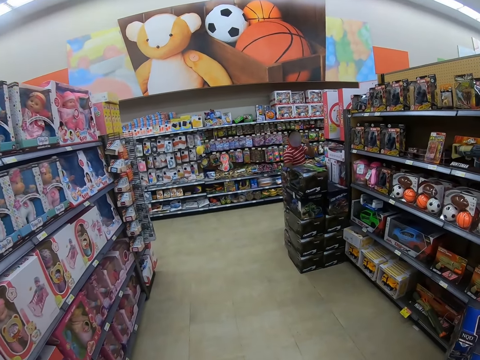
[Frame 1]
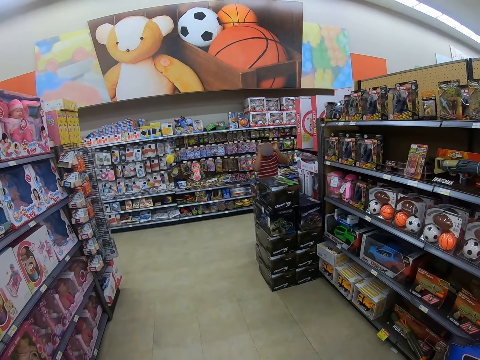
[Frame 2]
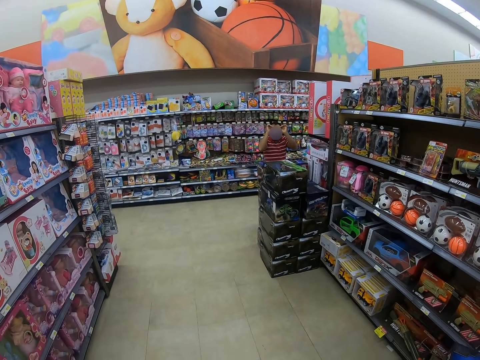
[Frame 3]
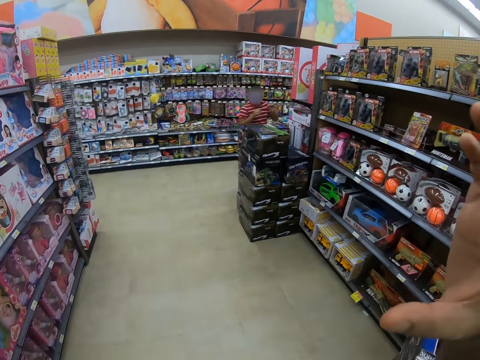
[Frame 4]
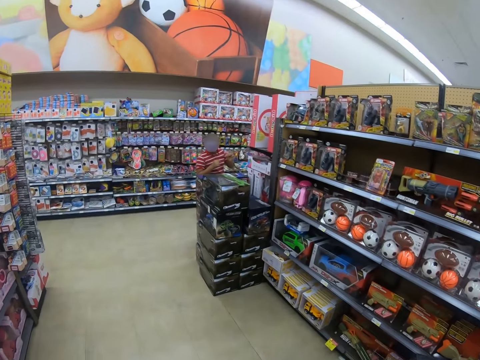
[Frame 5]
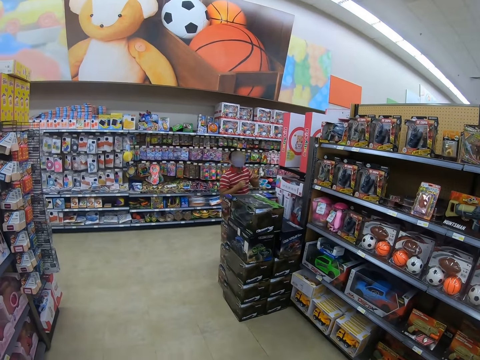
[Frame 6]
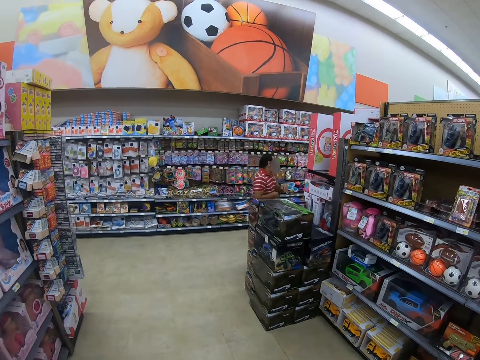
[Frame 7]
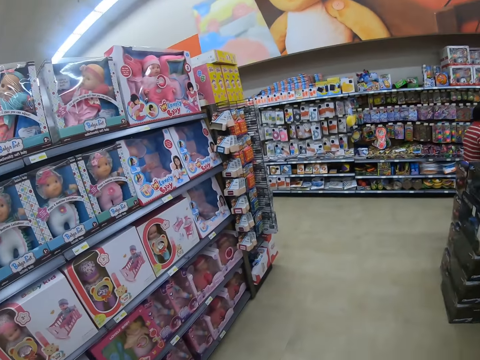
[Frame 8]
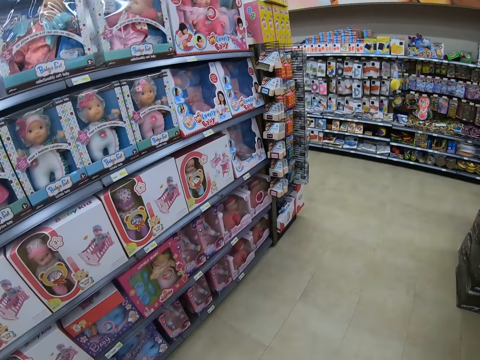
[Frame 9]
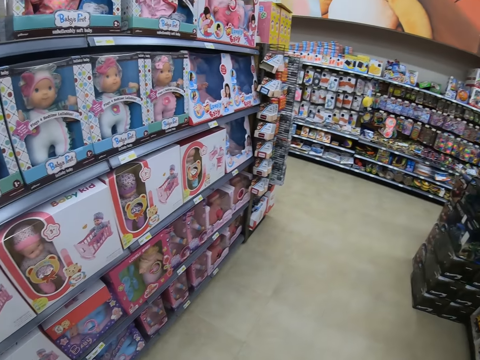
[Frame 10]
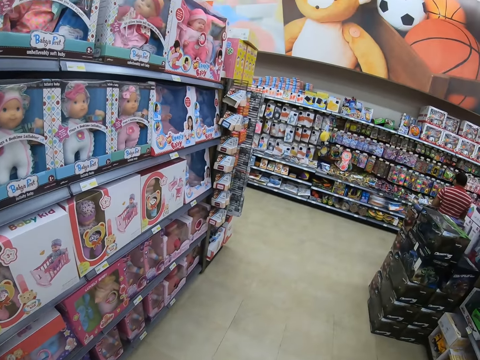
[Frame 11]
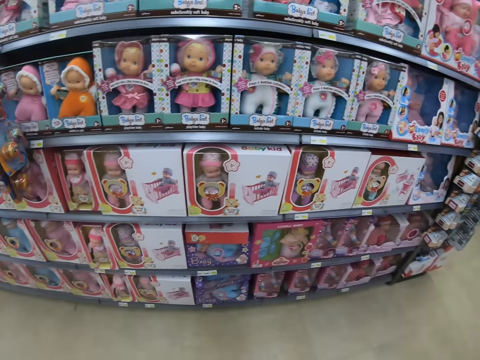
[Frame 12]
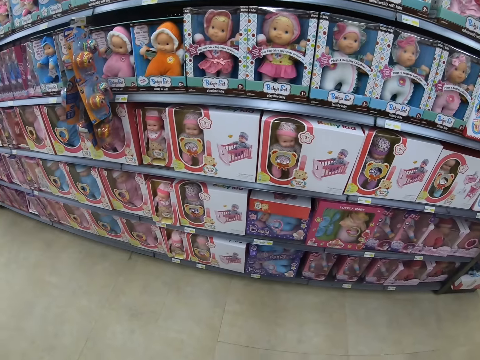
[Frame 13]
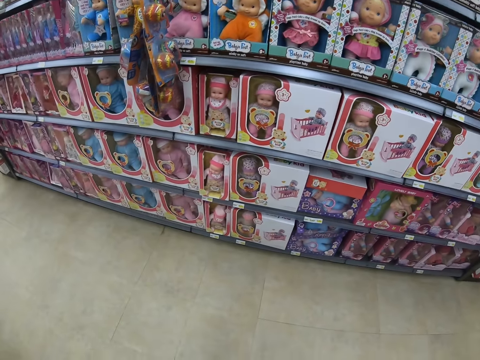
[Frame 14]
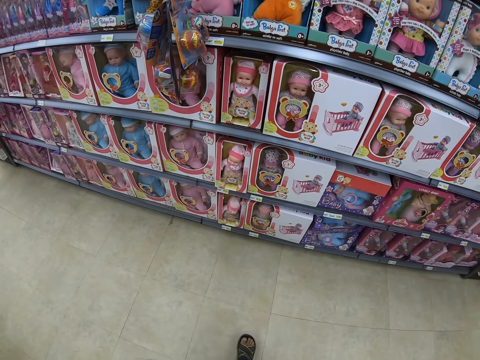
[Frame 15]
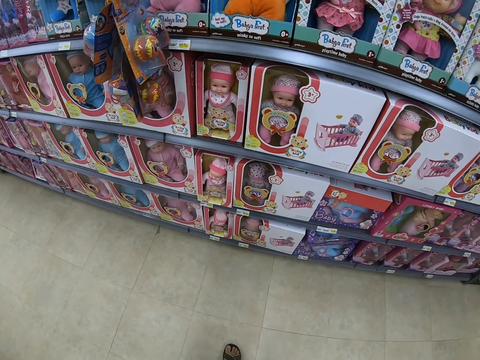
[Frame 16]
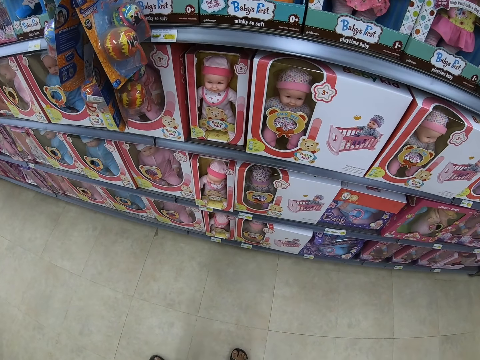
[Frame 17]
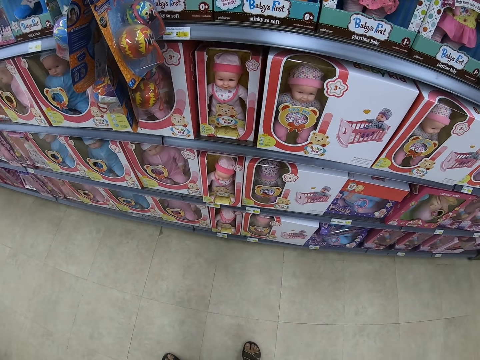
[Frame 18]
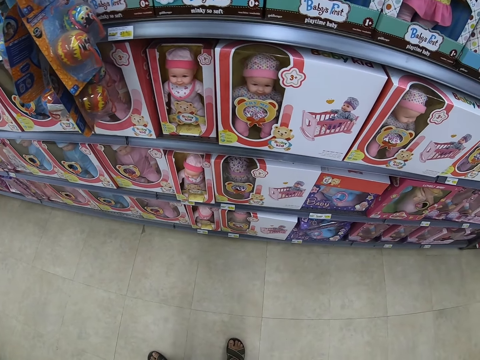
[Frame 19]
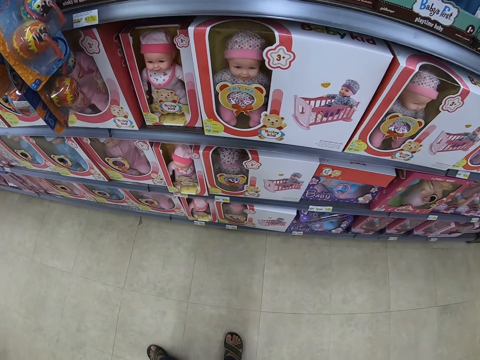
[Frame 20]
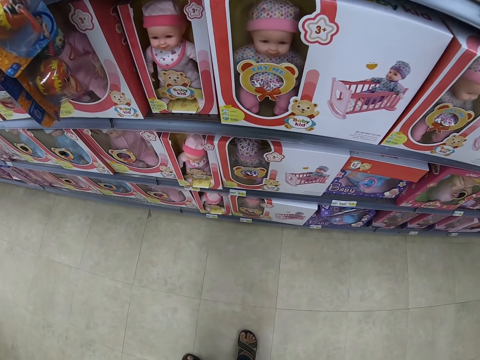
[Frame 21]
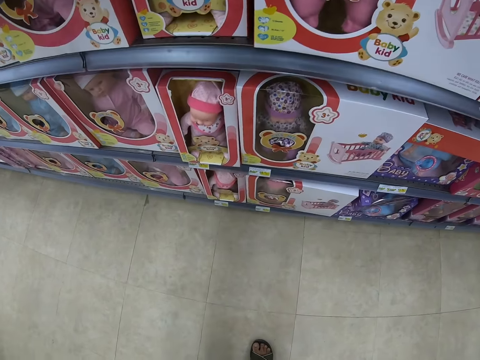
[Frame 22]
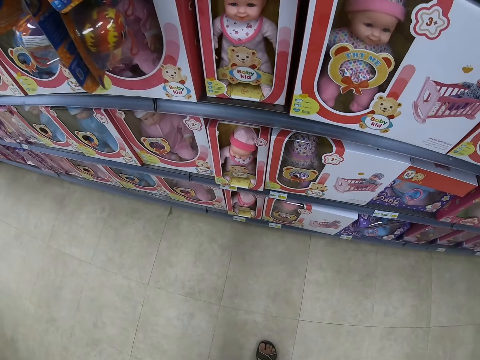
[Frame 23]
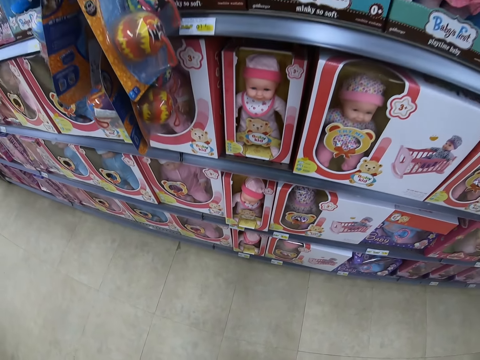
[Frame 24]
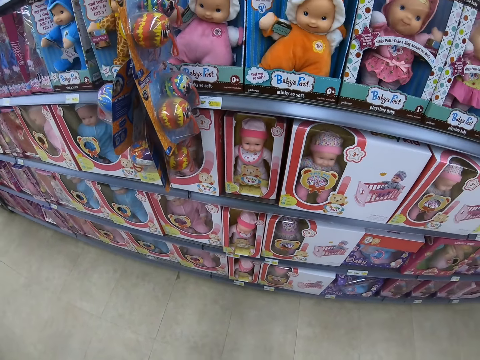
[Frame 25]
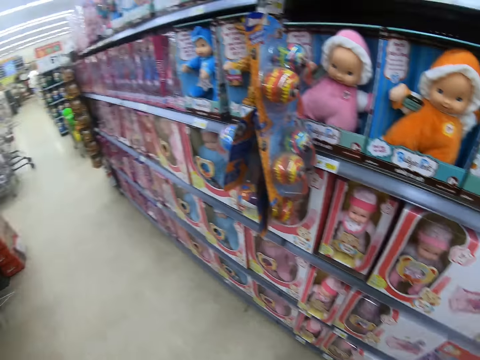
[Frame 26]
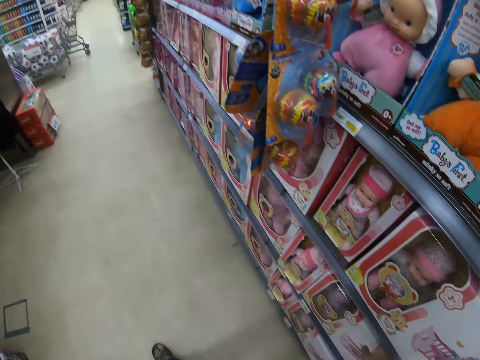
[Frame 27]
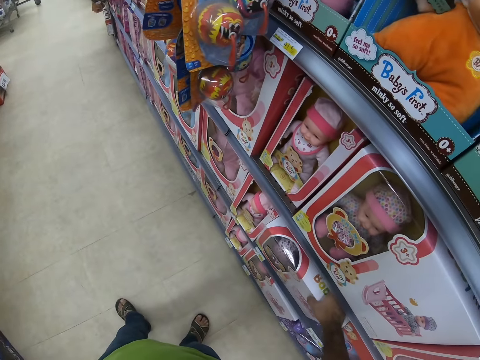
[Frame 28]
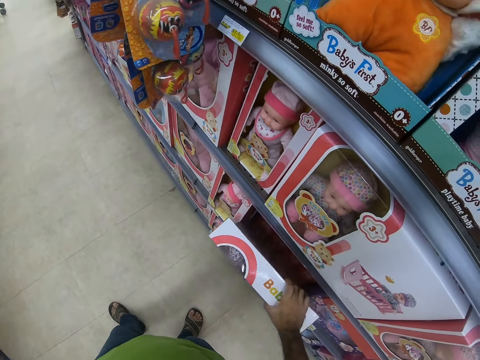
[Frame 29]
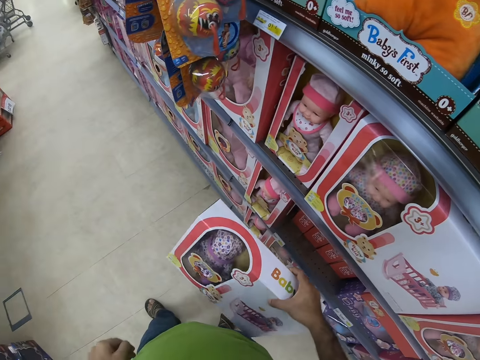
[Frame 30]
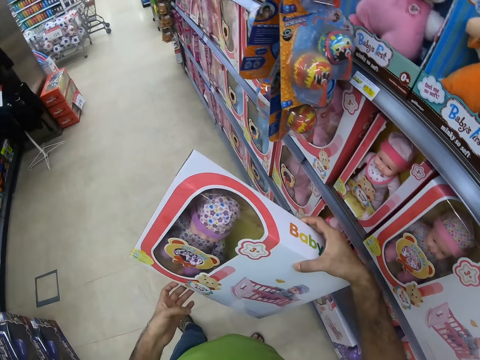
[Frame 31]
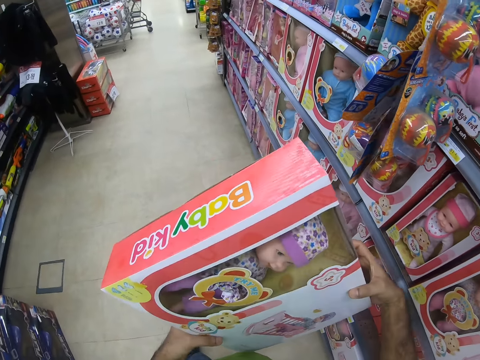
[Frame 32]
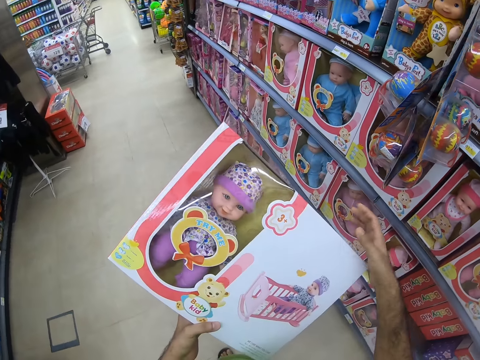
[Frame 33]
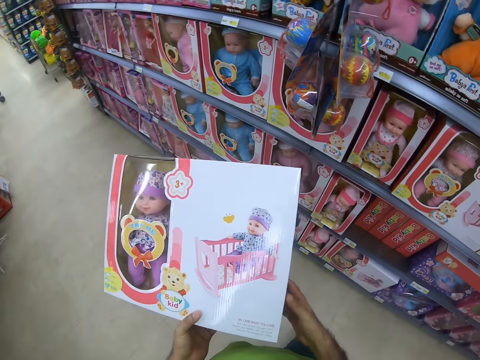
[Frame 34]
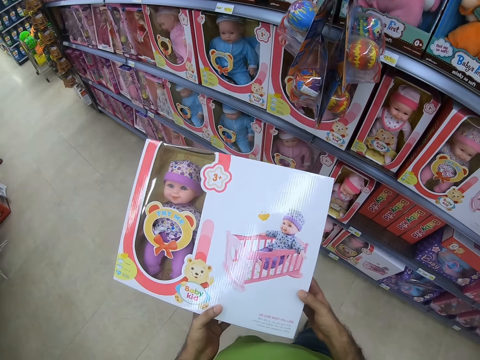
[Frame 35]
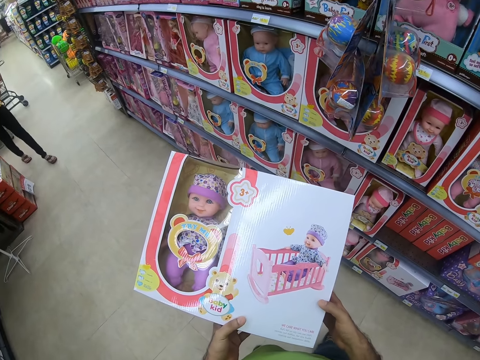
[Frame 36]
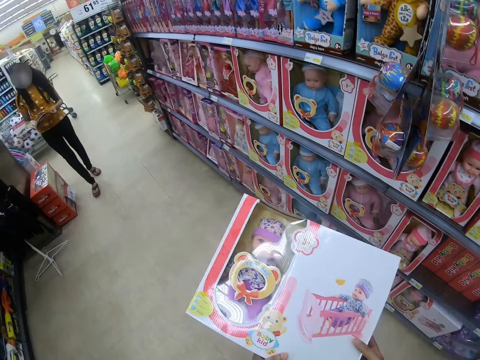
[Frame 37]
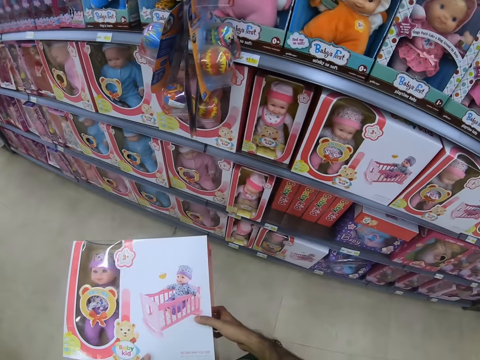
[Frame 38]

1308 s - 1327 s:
A person touches the camera. The camera wearer lifts a hand. The person sways a hand. The camera wearer looks around. They pick up a box of dolls on a shelf.

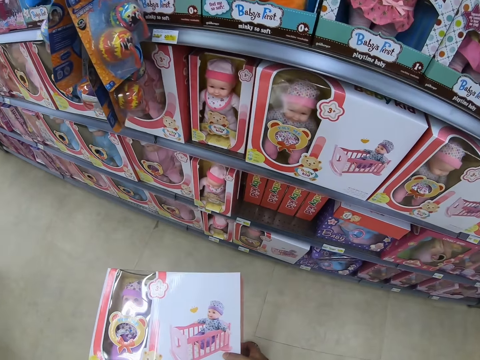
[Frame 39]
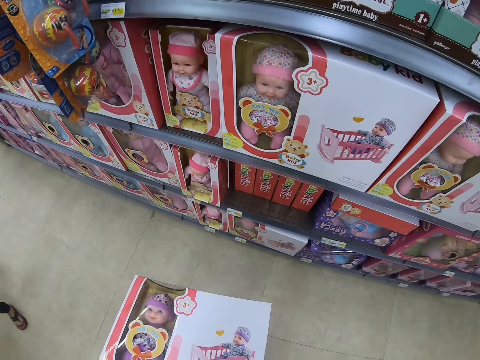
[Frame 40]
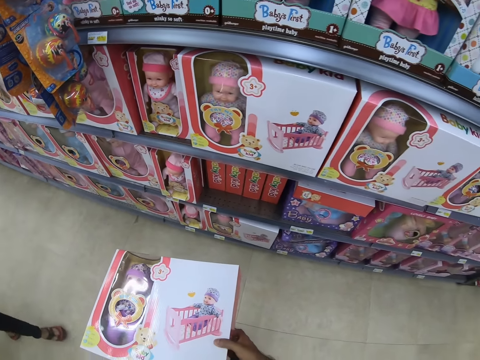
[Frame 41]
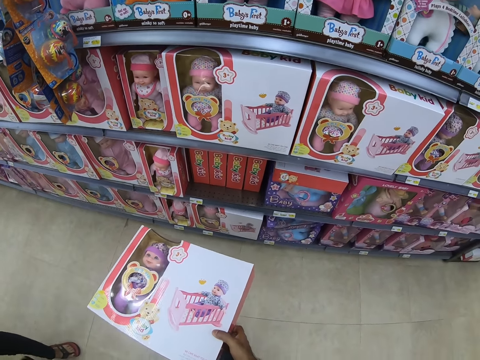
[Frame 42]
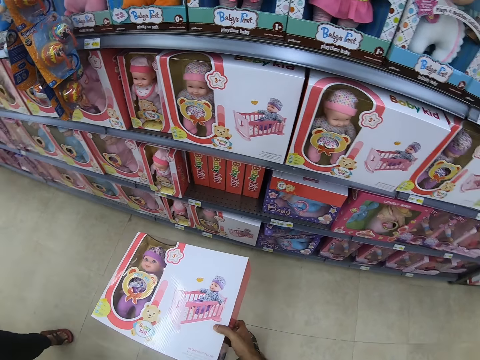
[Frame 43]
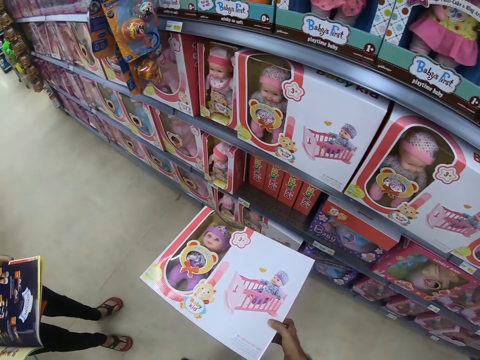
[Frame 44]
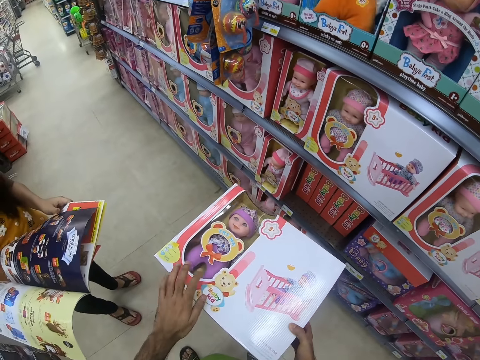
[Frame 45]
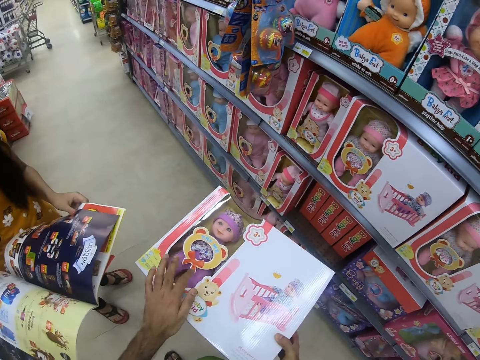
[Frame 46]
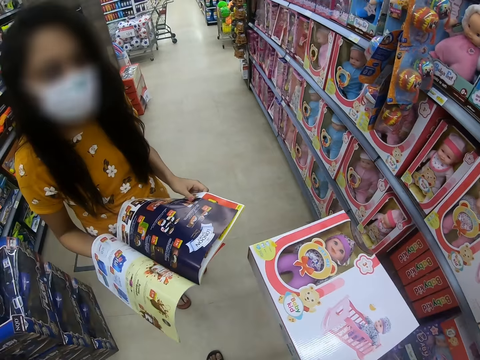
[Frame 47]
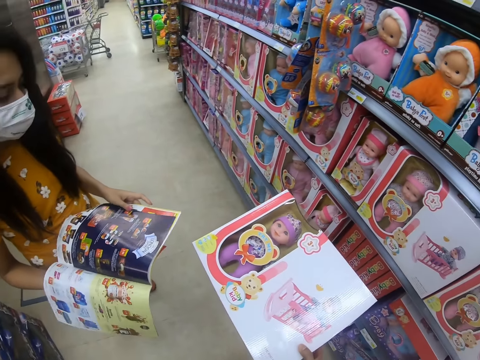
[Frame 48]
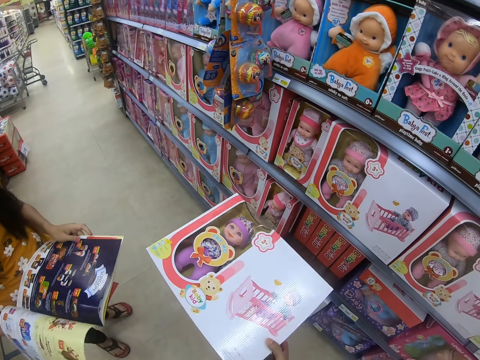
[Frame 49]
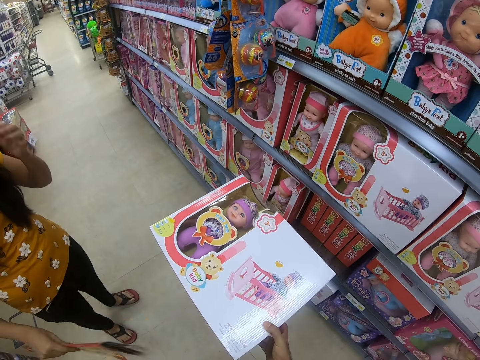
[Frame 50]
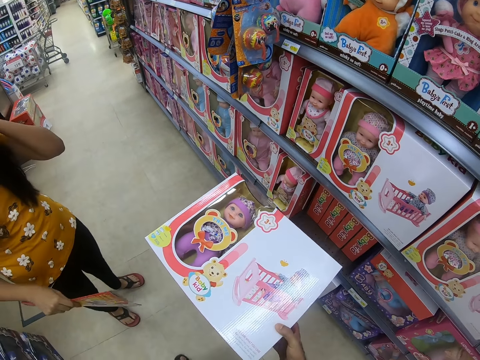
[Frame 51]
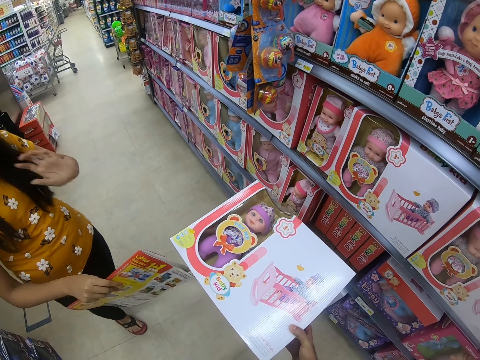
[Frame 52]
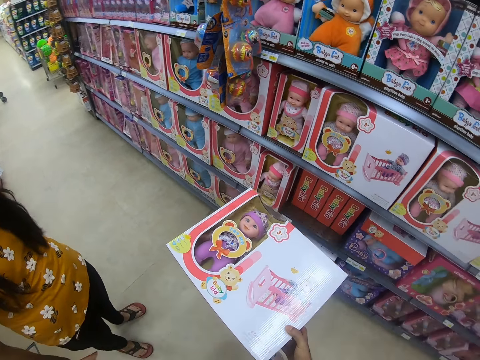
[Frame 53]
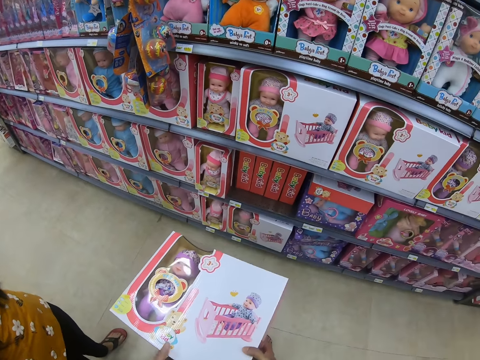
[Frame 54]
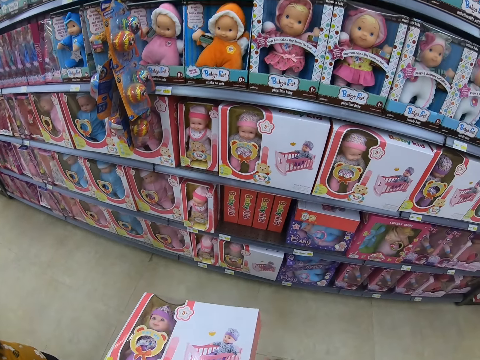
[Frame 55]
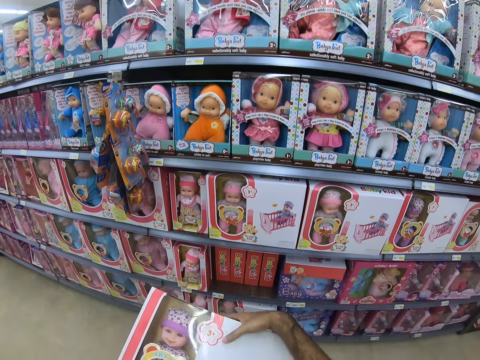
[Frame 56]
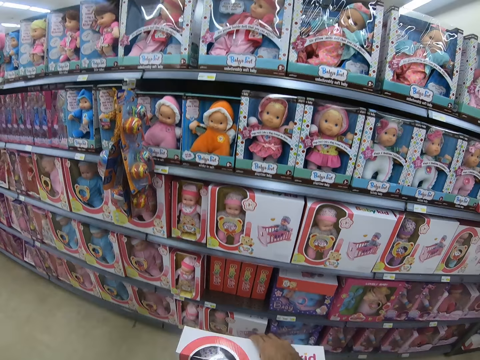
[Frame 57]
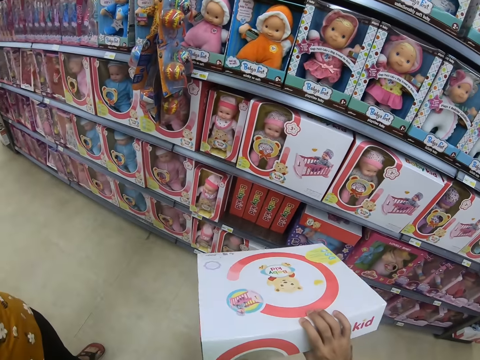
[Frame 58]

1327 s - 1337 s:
The camera wearer touches a doll in a box. A person touches the face.
